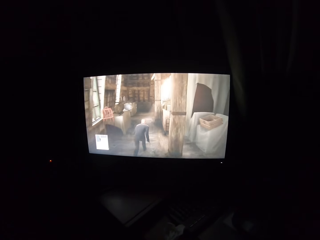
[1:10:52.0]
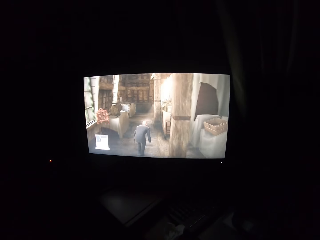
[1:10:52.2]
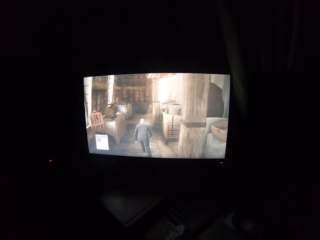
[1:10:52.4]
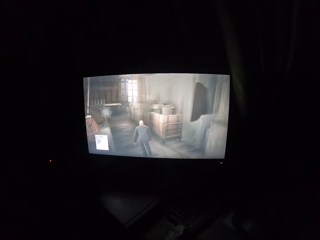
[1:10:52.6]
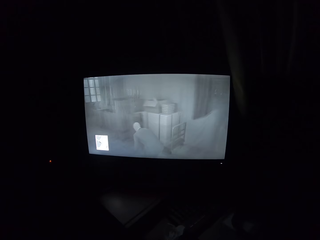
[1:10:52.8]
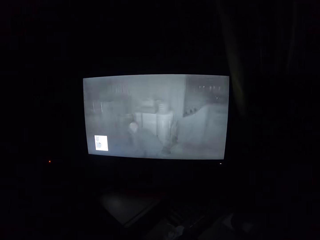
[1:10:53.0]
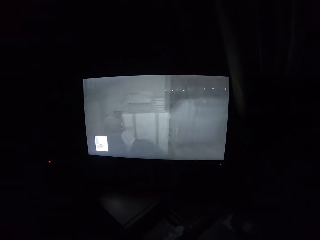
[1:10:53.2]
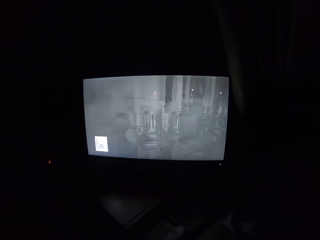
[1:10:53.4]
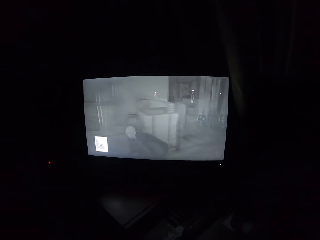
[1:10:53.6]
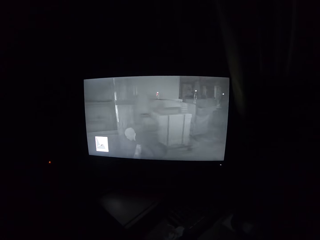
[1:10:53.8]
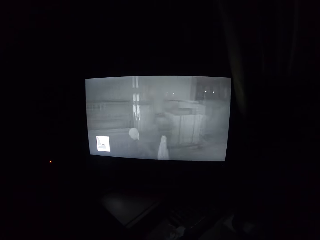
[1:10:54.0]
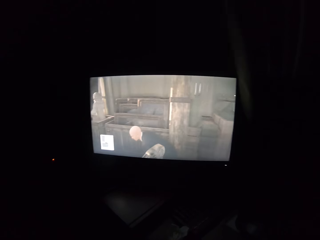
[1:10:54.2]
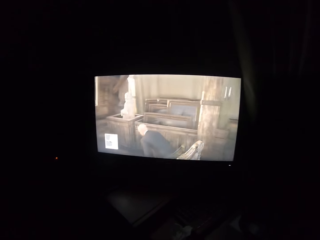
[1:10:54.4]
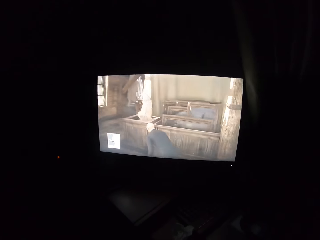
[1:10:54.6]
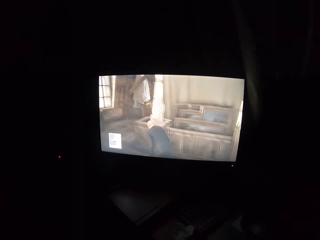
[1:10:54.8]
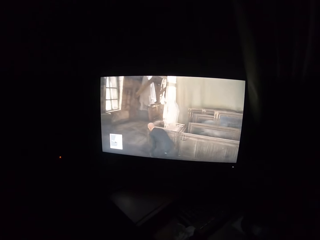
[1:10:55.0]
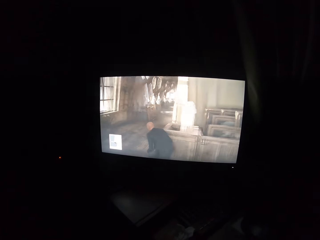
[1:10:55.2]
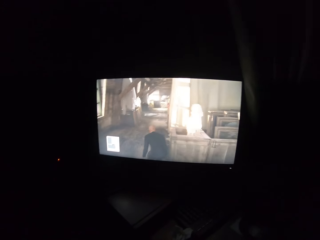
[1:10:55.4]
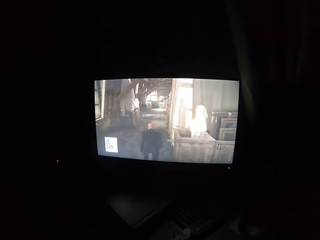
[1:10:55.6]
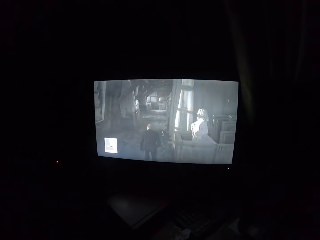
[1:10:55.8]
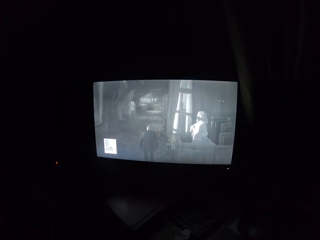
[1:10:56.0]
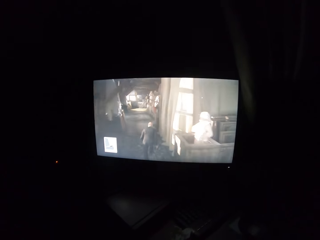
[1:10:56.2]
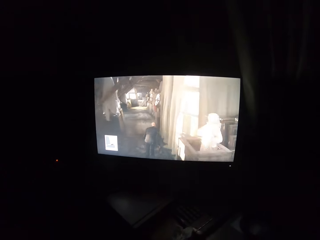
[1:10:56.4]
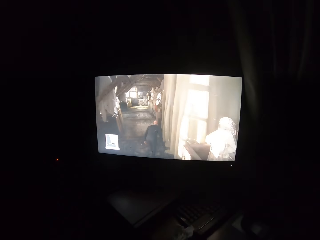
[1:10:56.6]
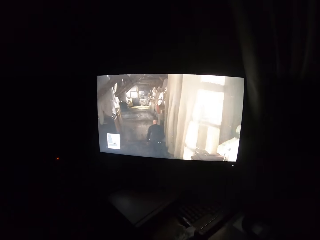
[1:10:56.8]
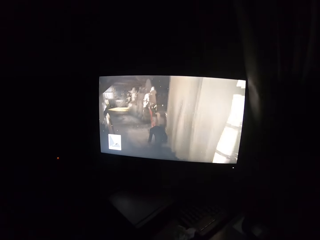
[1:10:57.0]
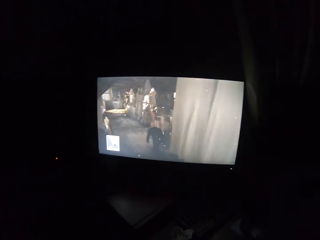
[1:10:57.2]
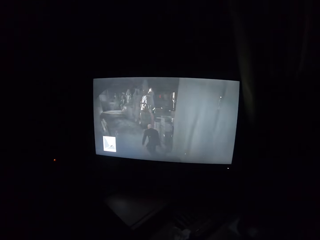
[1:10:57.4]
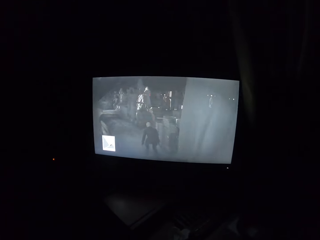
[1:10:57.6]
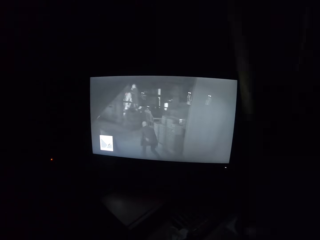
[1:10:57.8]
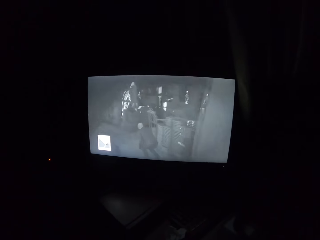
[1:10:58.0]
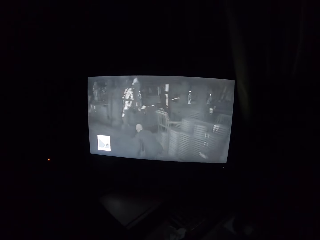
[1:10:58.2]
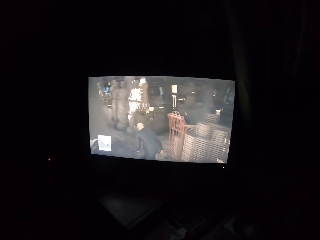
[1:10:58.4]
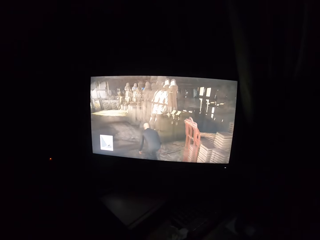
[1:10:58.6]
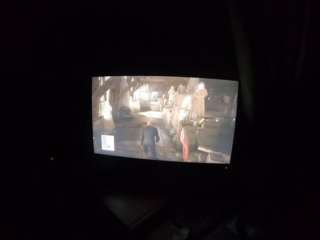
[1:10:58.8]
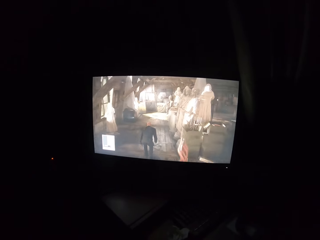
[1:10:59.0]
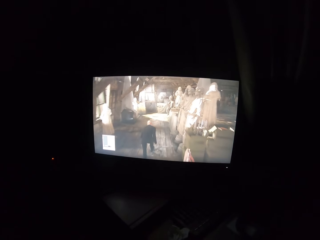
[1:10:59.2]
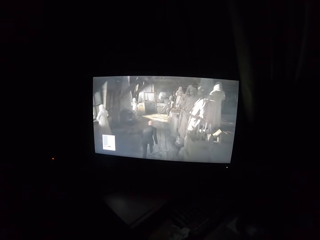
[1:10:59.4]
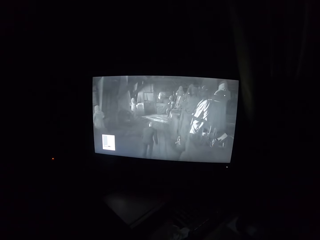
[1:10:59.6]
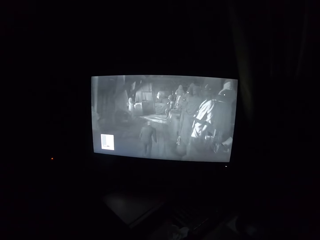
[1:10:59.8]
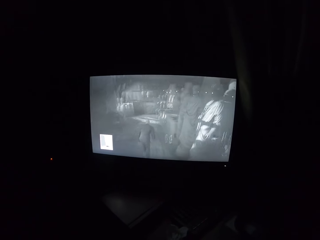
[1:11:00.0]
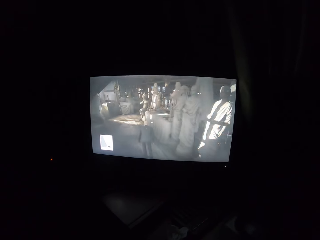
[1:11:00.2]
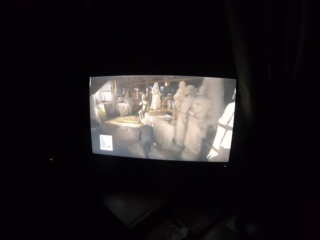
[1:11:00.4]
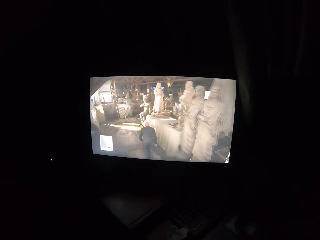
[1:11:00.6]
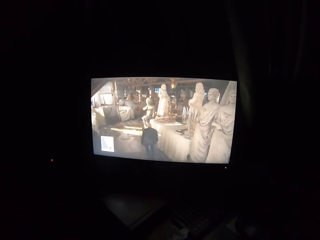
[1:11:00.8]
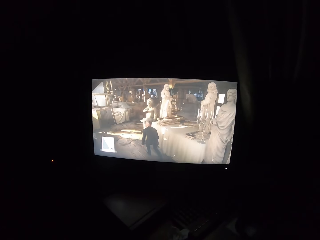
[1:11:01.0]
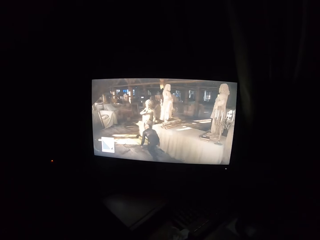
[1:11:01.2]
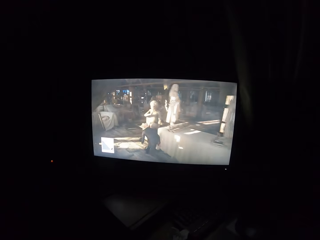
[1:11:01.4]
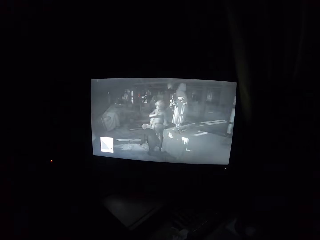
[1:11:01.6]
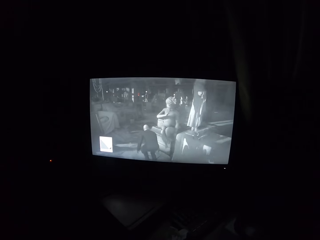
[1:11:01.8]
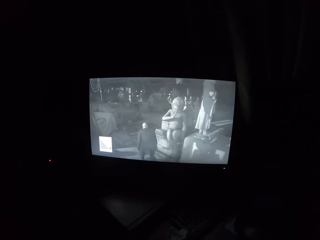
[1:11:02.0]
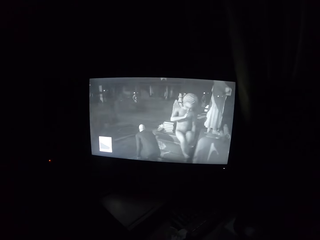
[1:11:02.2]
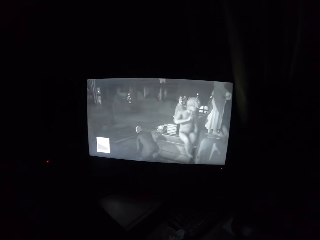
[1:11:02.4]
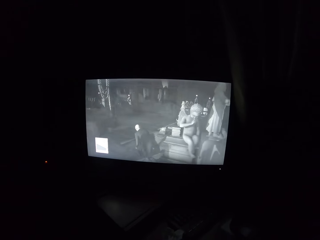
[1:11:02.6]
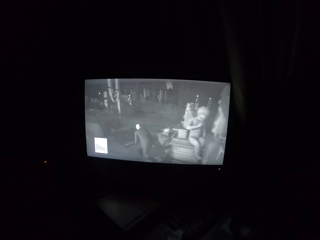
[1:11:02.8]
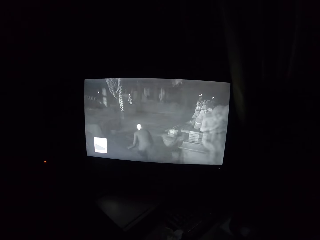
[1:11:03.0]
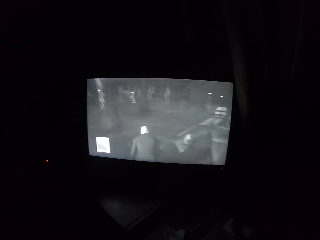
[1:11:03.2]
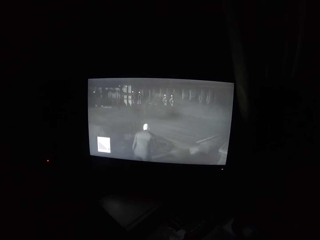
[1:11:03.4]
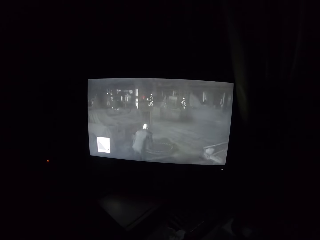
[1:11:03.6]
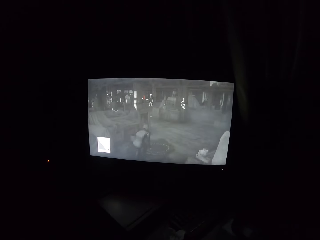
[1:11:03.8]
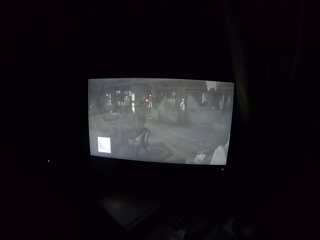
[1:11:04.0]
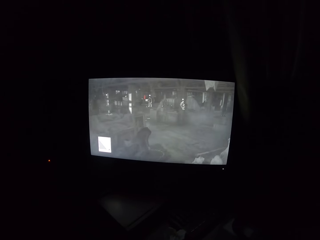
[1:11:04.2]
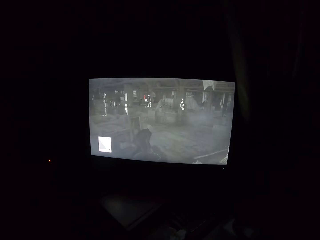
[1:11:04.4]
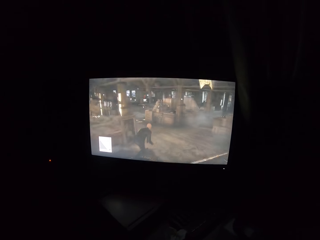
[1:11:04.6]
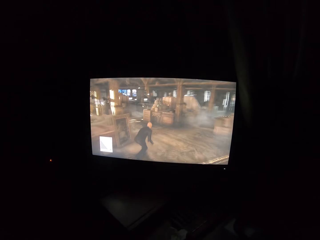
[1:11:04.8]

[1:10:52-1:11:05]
The camera wearer turns to the side and plays a video game on a screen. They turn to the side.

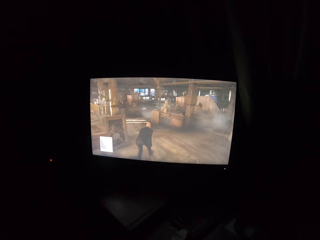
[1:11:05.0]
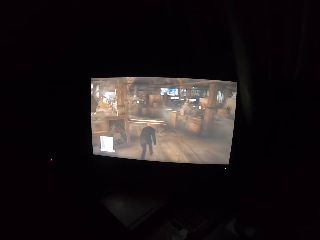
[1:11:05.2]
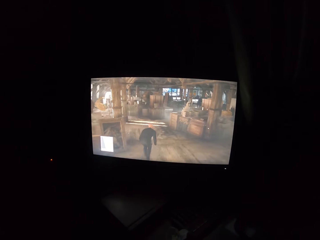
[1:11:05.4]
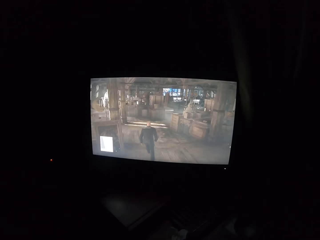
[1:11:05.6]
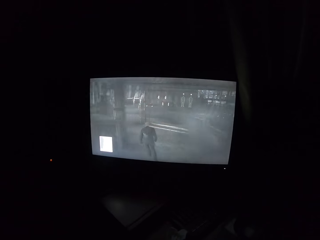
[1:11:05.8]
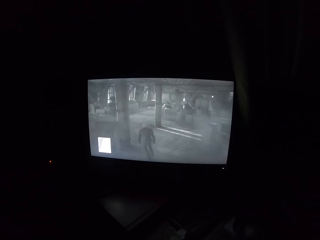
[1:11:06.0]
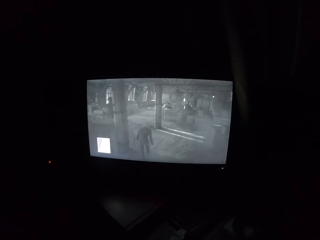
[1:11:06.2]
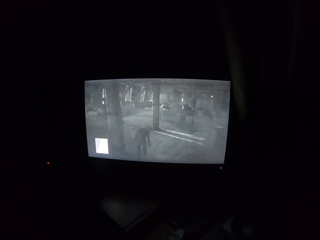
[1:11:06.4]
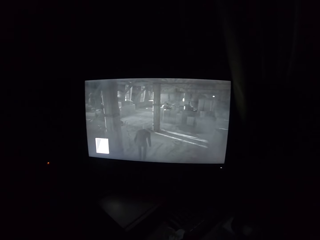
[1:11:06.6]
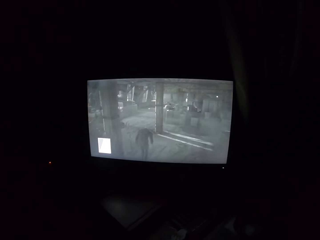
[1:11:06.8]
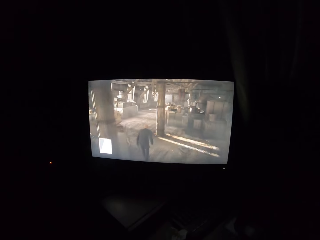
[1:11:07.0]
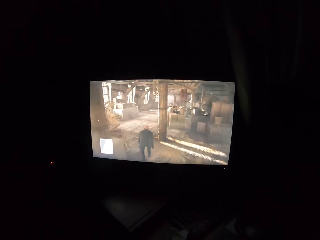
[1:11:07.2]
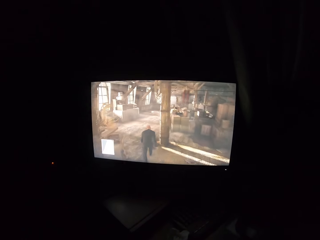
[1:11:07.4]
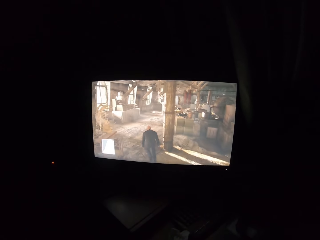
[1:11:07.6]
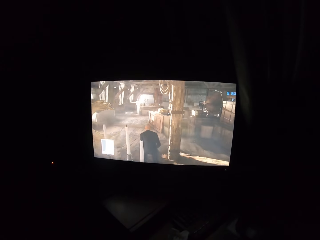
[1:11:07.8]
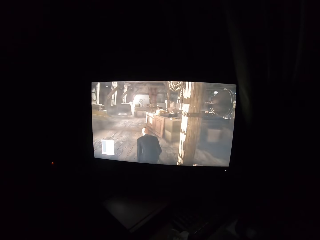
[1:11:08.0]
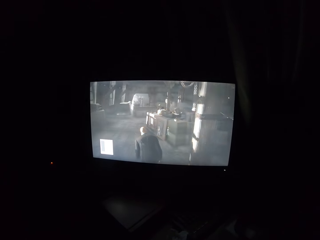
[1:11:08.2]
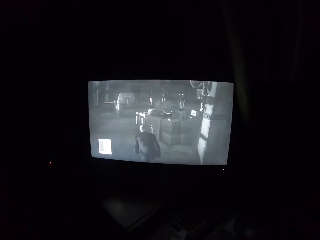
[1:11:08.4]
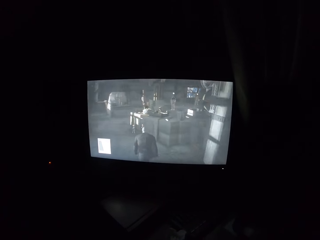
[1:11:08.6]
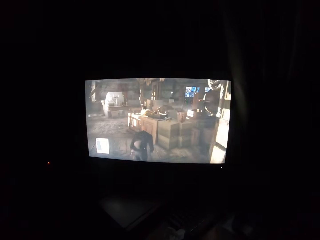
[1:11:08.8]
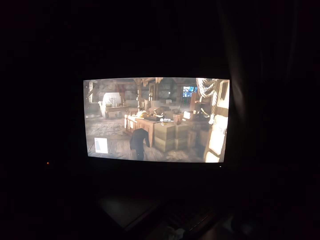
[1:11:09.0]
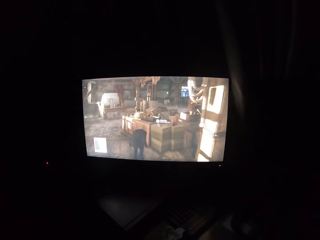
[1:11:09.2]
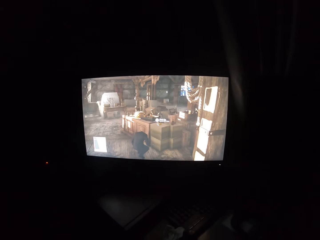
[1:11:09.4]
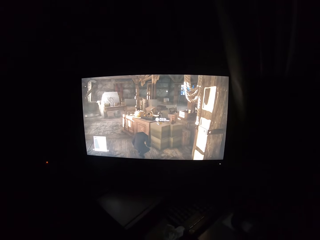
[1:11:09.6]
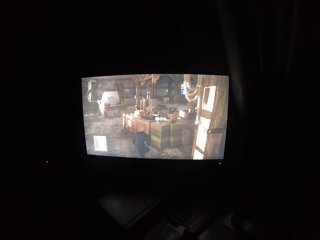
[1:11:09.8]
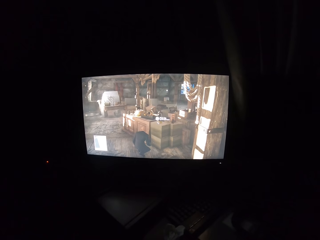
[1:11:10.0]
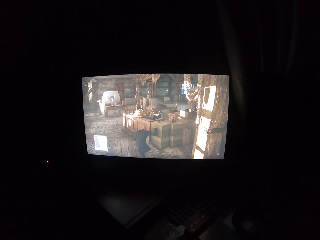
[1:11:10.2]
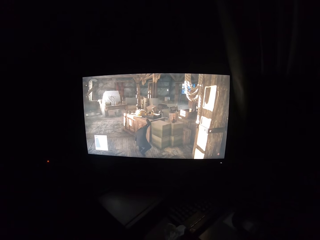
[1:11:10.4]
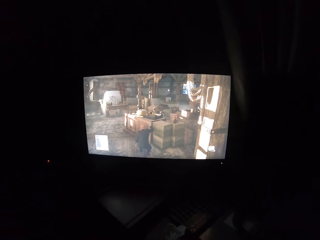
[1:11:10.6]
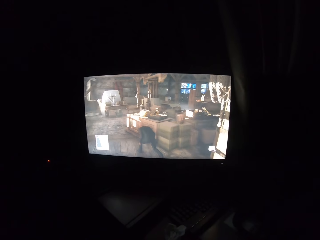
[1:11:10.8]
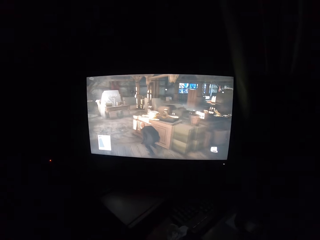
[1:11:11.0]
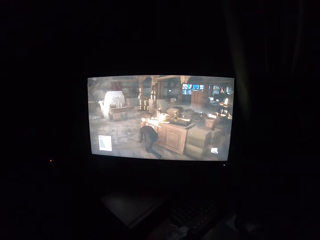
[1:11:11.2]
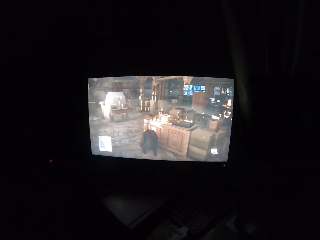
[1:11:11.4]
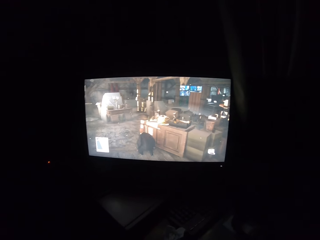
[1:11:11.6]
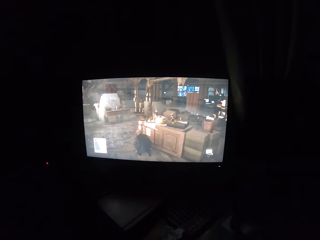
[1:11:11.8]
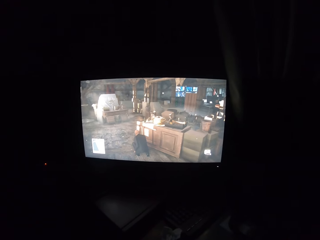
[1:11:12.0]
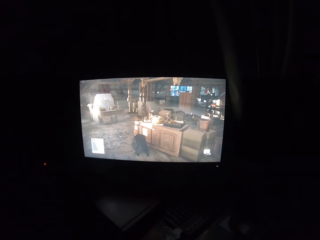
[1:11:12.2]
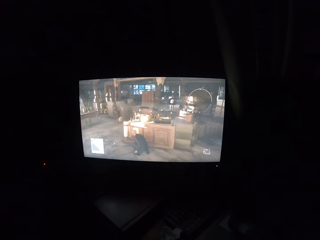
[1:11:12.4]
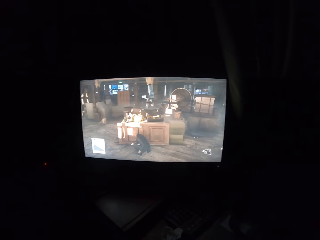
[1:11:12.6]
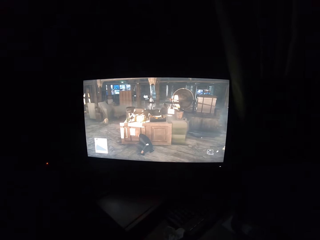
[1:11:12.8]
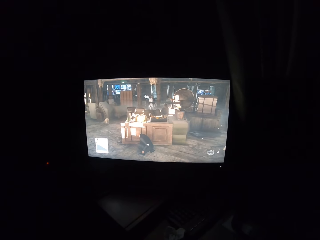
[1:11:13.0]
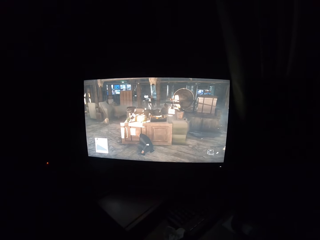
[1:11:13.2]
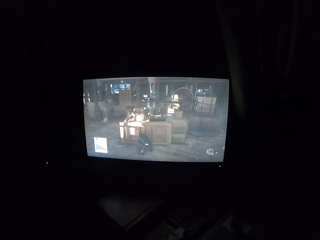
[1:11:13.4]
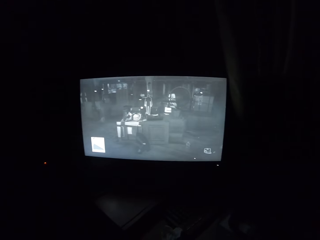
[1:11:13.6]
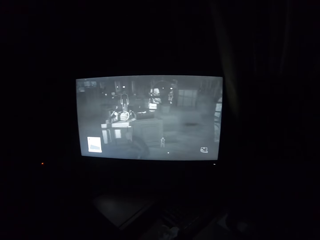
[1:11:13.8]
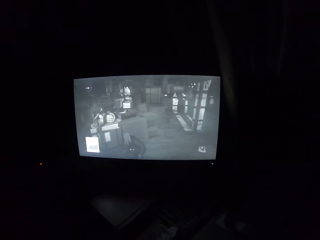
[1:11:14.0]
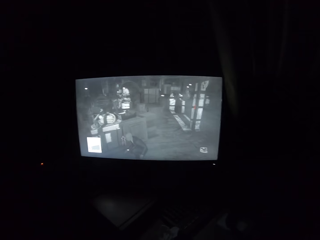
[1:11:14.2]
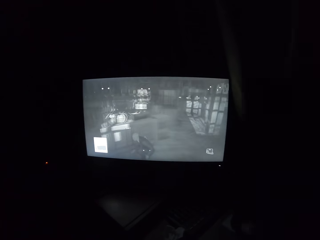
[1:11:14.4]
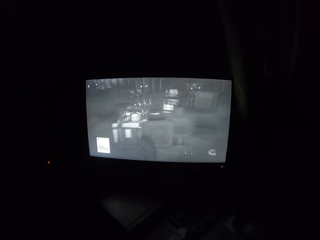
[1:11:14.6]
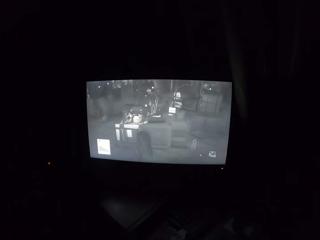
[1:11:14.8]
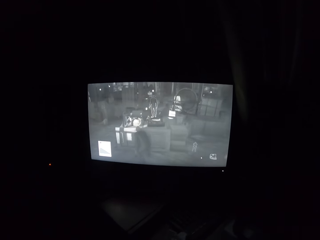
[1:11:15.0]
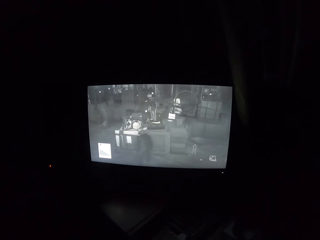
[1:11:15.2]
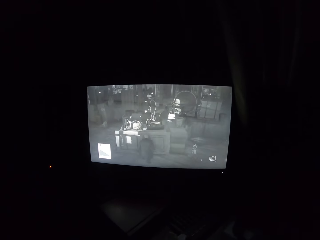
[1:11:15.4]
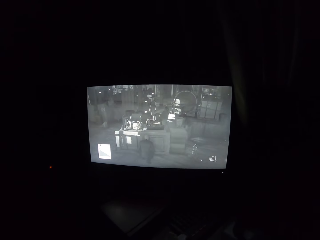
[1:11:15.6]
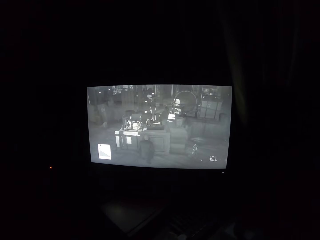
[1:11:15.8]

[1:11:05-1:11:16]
The camera wearer plays a video game on a screen. They turn to the side and play the video game on the screen.
